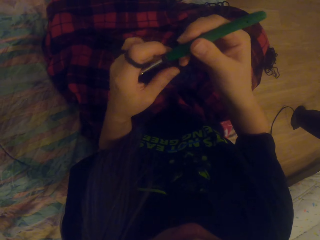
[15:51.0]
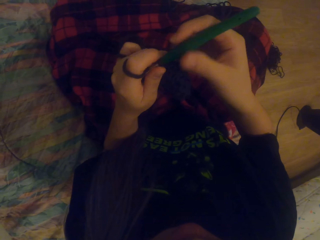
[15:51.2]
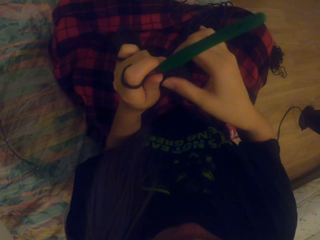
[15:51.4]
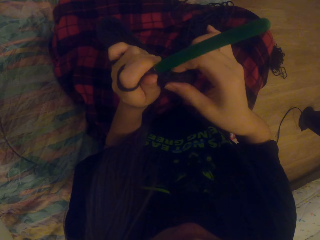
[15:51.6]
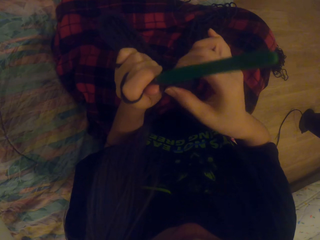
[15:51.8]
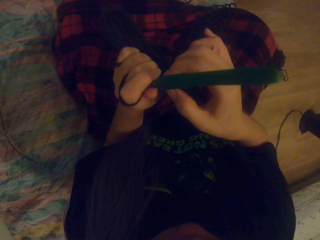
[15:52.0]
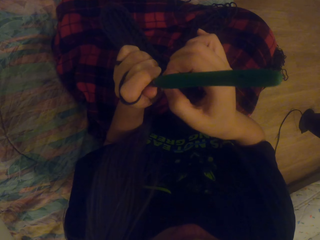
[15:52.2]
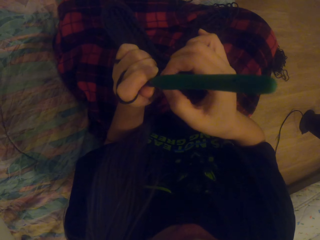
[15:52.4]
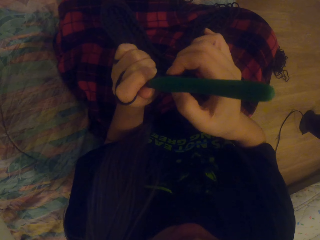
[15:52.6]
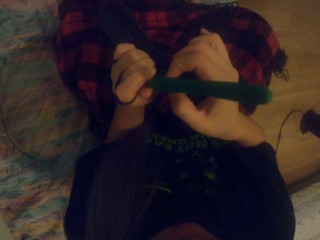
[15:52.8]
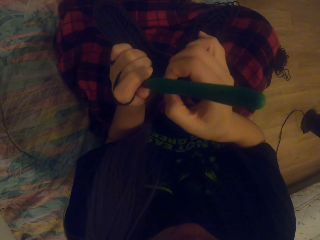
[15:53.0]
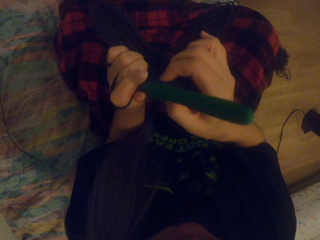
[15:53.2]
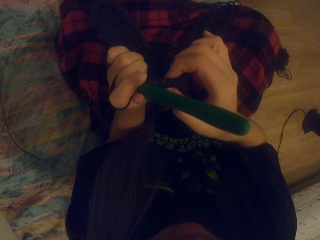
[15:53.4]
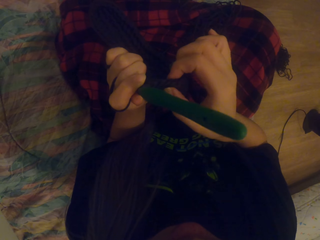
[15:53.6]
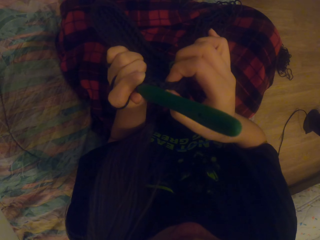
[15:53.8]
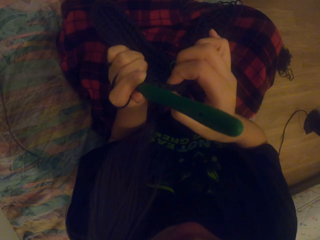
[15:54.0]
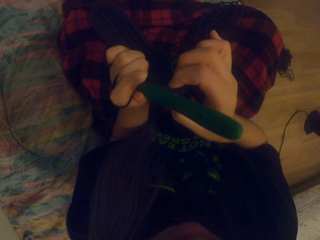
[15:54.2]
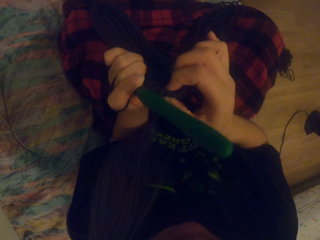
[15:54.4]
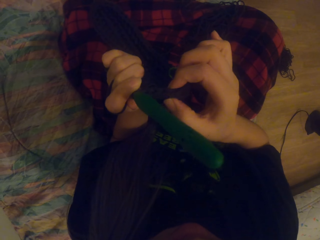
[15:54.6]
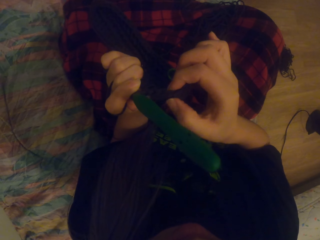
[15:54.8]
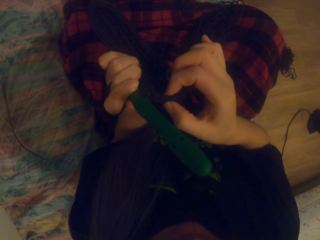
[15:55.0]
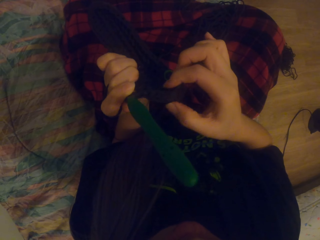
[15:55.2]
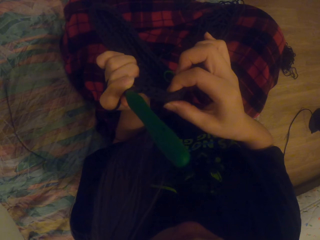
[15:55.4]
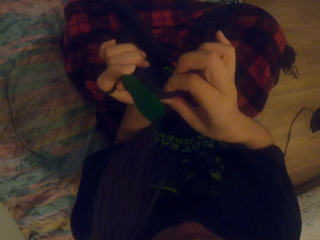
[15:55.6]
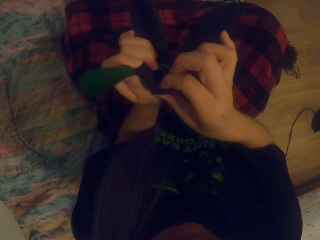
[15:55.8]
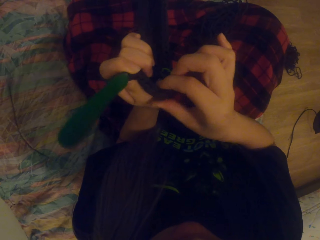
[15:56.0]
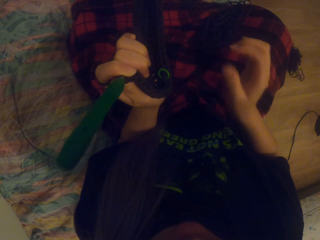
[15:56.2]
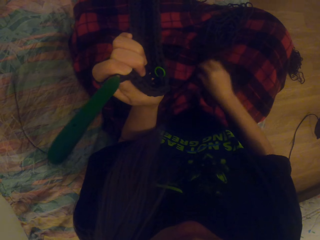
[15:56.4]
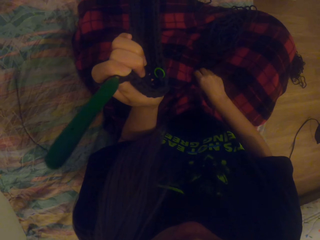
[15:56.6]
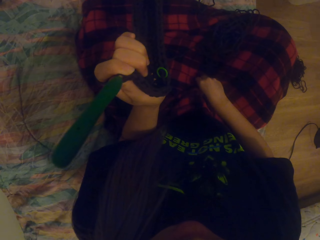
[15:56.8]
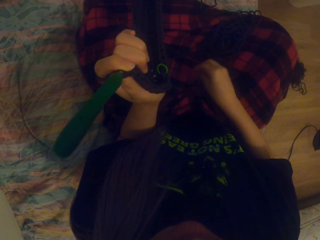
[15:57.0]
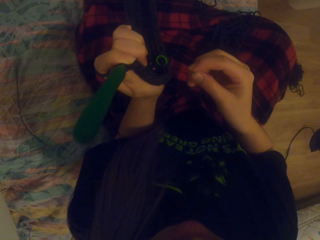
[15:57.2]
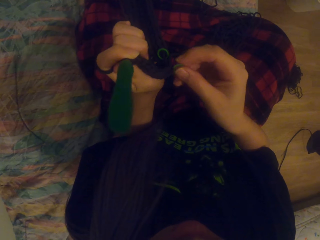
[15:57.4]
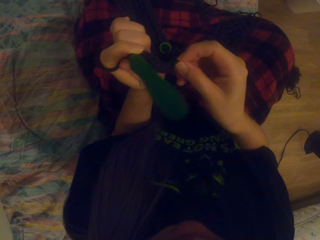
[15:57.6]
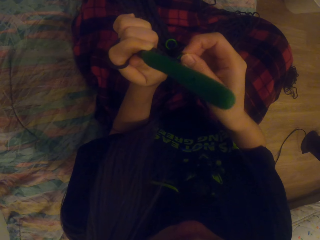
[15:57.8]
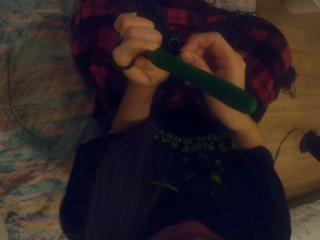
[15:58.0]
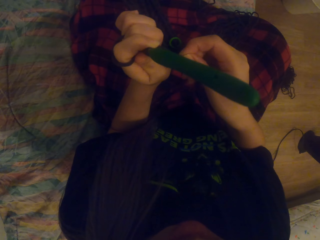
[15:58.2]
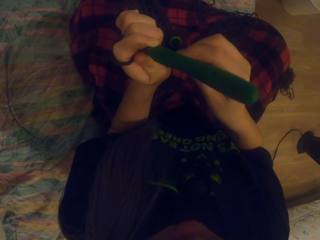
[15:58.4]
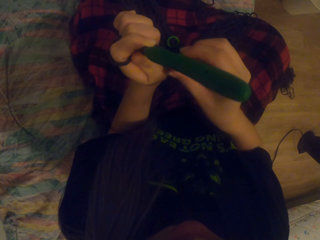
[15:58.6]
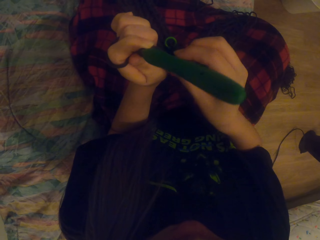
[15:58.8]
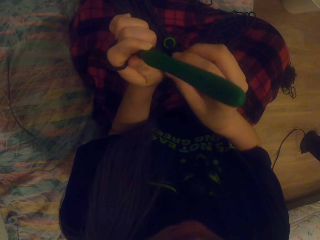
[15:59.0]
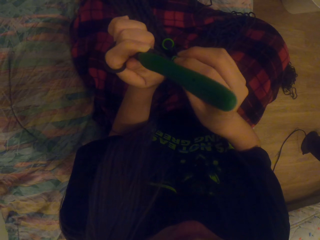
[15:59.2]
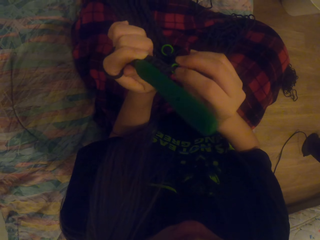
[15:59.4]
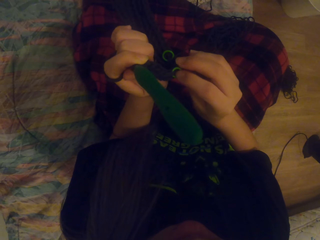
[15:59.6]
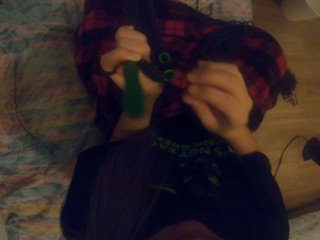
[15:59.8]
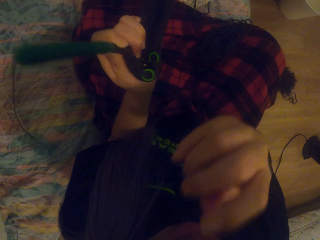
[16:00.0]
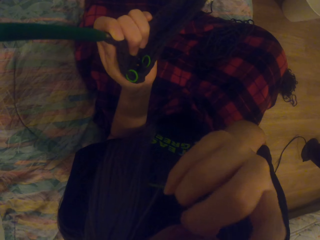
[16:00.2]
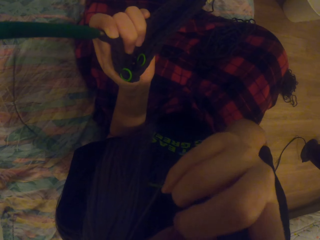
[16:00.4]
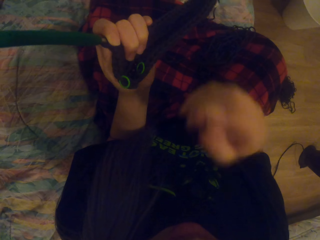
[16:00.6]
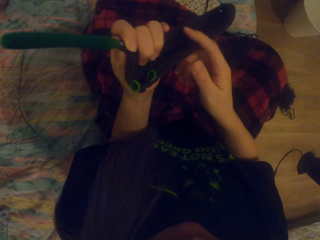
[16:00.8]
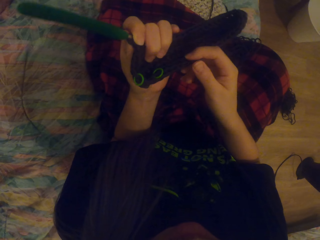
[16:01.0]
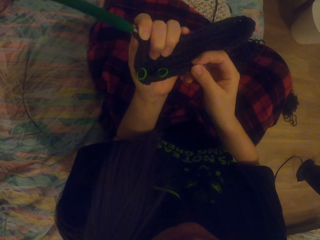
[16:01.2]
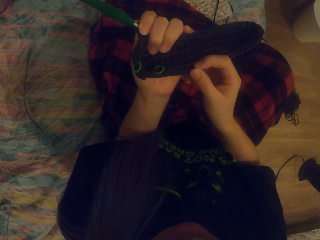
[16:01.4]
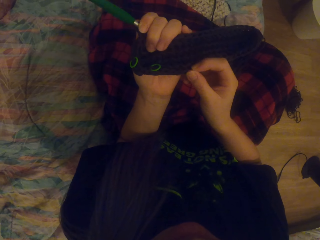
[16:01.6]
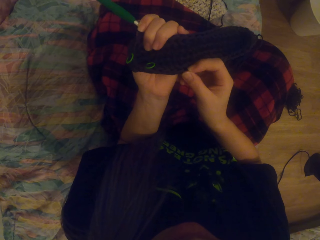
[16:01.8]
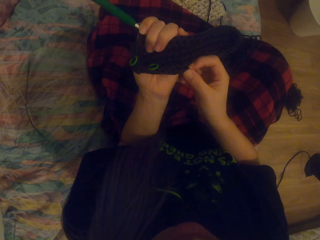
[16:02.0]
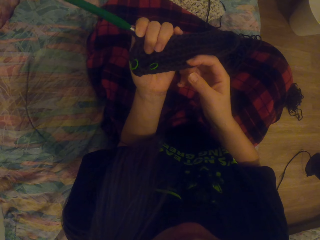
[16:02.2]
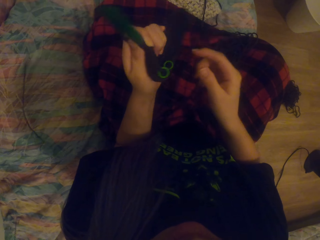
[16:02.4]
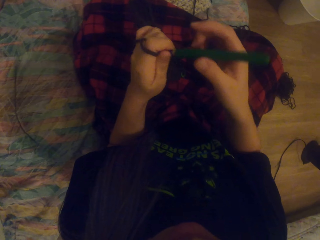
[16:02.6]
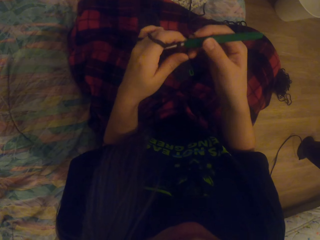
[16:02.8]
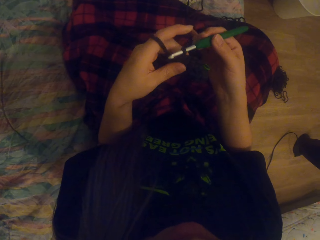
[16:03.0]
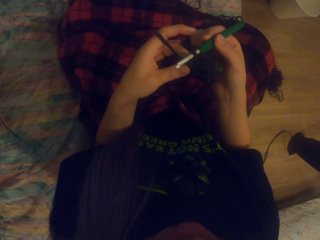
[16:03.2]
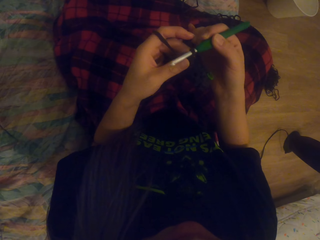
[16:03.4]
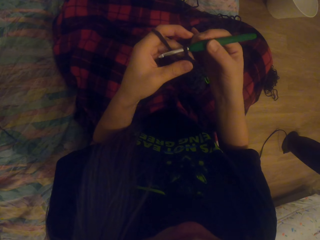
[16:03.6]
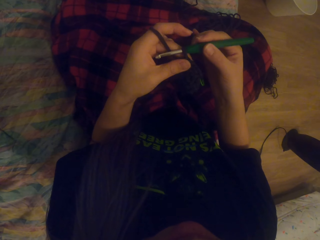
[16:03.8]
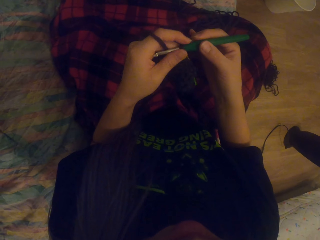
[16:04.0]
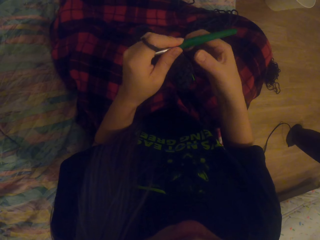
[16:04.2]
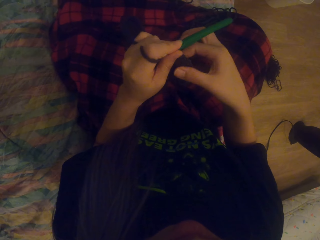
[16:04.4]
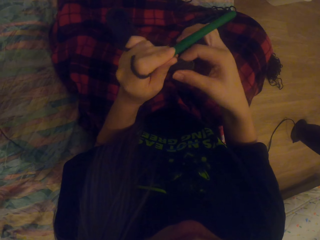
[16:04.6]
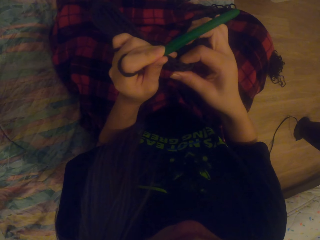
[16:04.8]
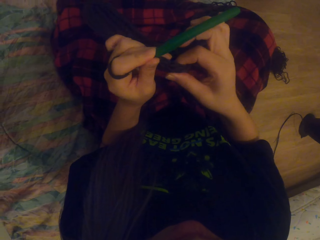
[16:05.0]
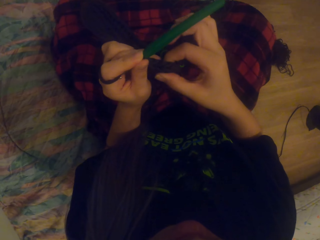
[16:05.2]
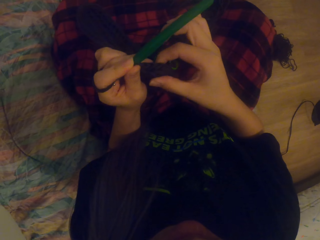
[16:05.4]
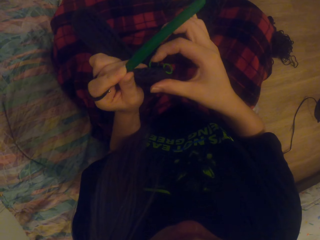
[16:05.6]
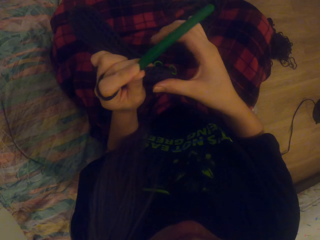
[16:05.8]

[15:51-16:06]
The camera wearer counts the stitches. She picks up the stitch marker from her lap and inserts the stitch marker in the crochet. She touches her face. She looks at the crochet. She knits.

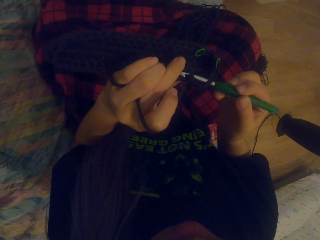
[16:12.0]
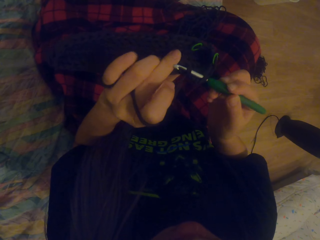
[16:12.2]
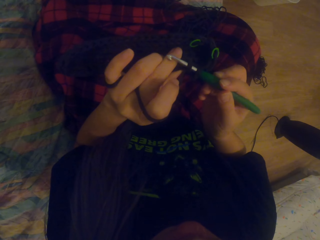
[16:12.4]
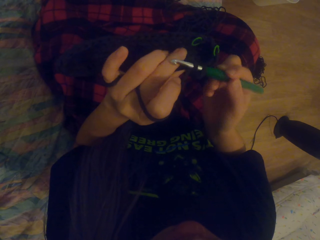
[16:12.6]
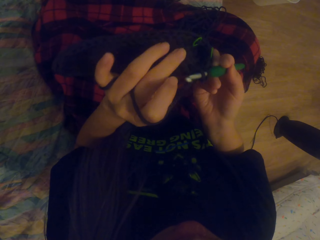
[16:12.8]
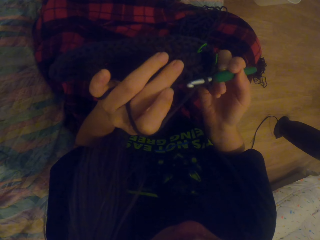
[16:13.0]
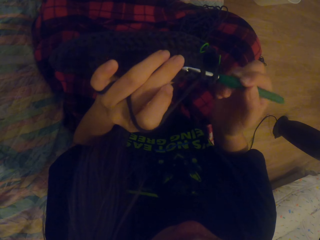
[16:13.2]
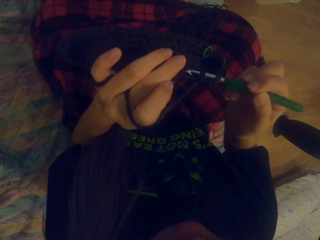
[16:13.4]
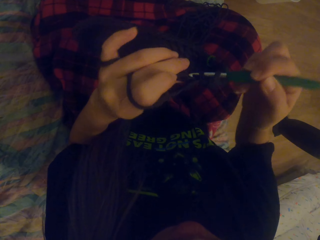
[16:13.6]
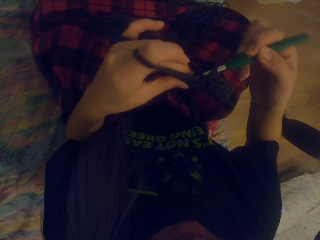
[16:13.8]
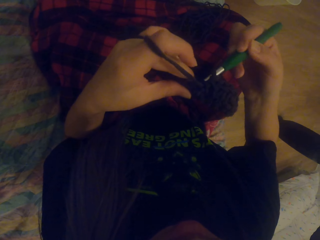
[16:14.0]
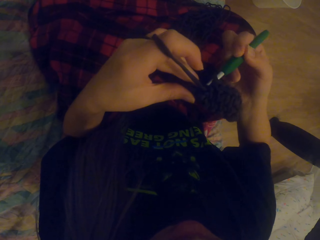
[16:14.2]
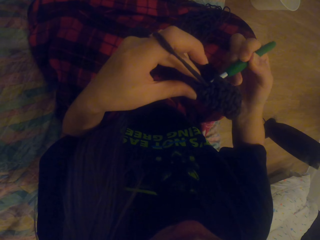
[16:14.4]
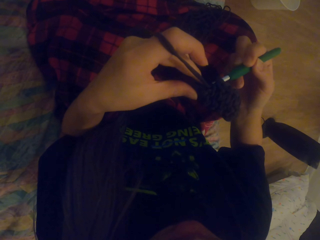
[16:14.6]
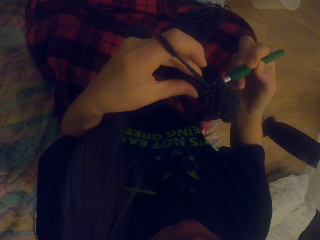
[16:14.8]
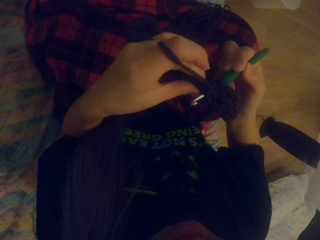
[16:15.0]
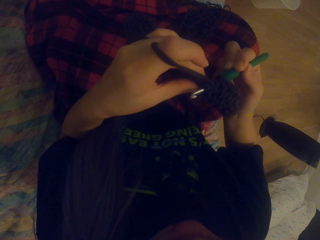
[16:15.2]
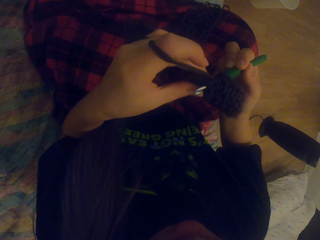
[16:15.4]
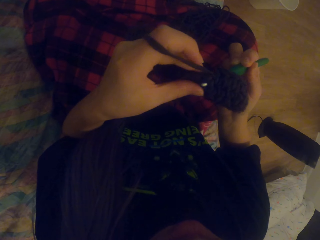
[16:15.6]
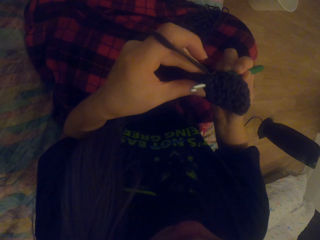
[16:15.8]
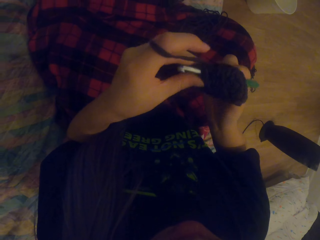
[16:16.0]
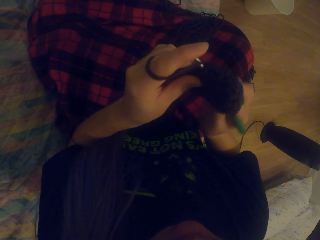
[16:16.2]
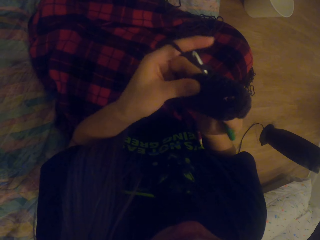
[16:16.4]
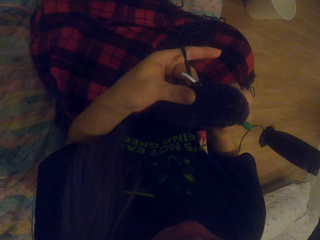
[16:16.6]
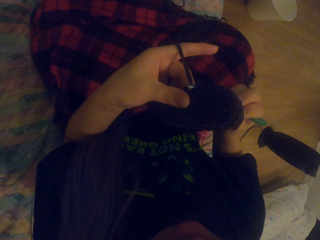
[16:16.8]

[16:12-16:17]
The camera wearer crochets using a yarn and a crochet hook.

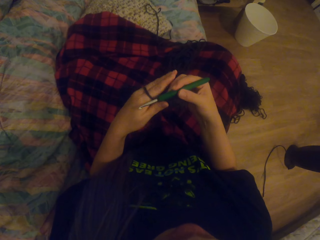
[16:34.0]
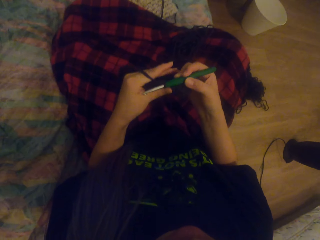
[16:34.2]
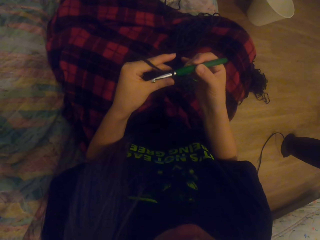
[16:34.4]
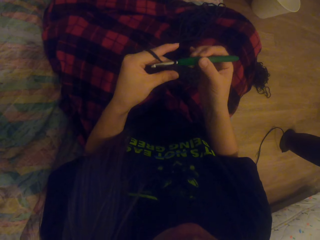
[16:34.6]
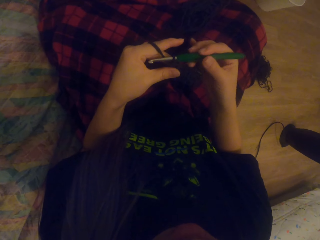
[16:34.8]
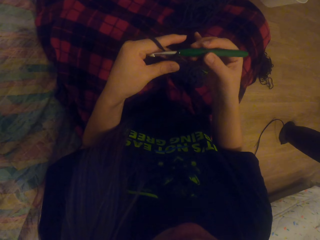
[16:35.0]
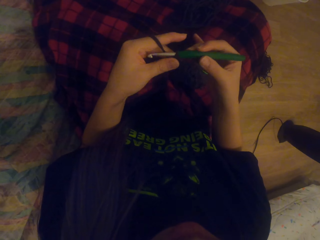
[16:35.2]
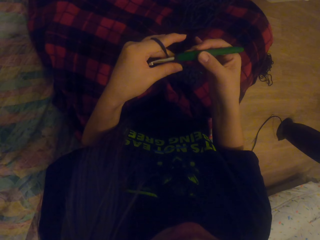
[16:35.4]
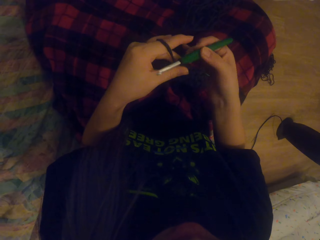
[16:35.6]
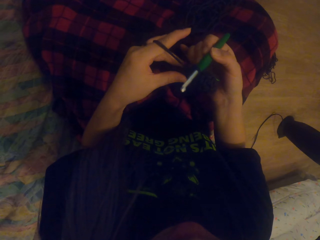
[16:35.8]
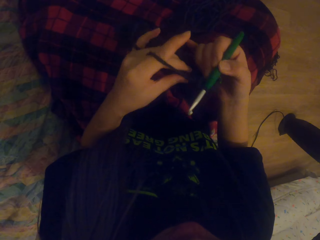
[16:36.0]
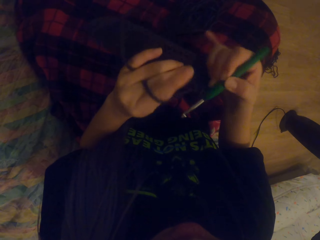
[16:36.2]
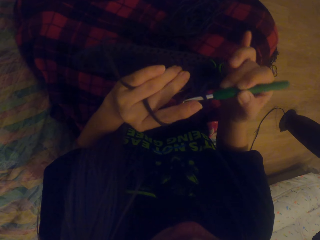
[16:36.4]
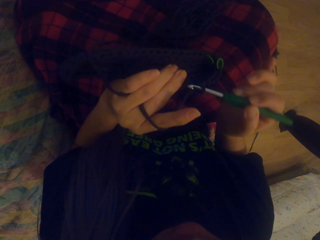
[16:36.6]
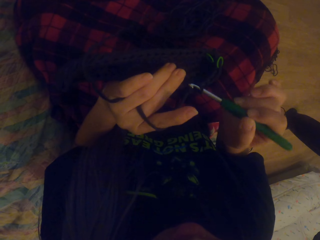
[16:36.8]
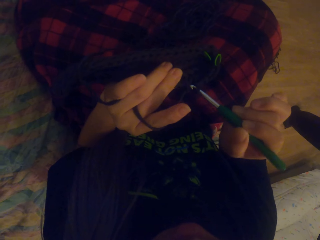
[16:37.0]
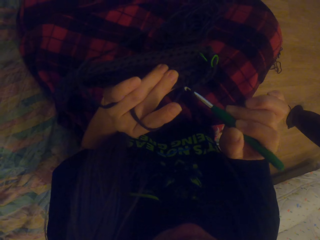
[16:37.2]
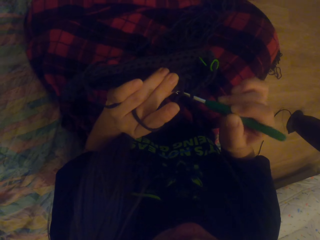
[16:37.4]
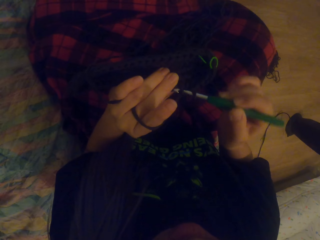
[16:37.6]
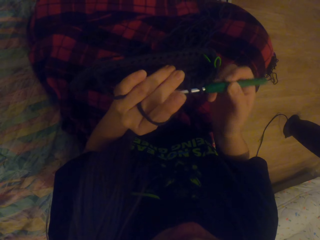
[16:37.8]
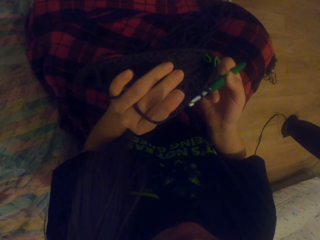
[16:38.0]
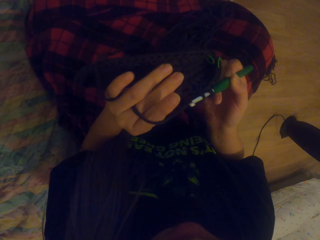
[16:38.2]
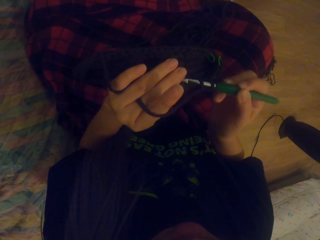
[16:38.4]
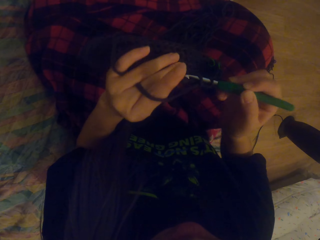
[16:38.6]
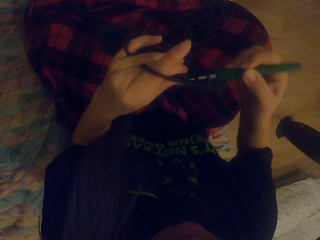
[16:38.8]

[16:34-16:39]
The camera wearer holds the hook. They crochet using a yarn and a crochet hook.
